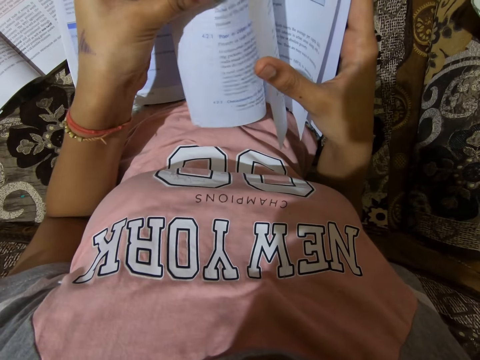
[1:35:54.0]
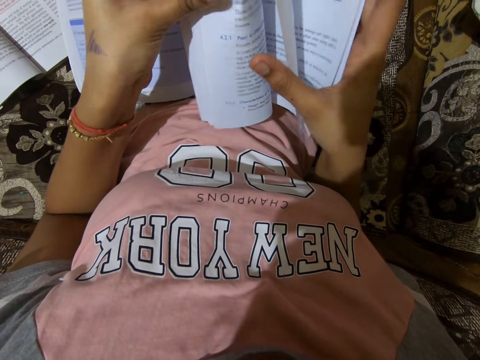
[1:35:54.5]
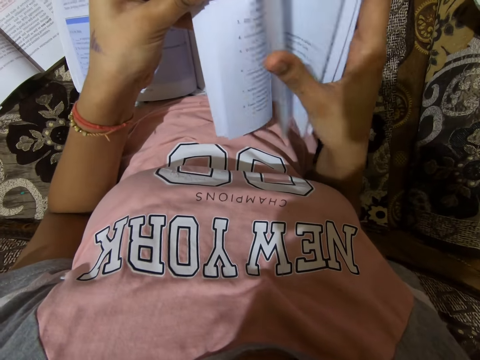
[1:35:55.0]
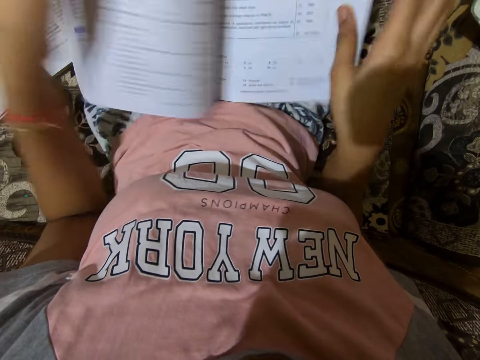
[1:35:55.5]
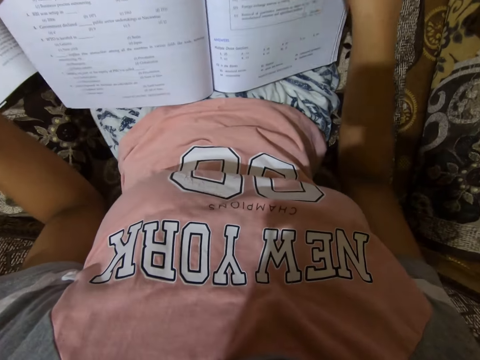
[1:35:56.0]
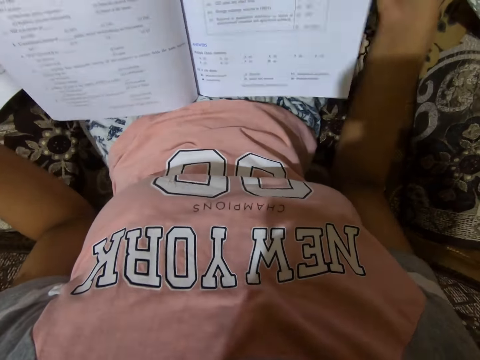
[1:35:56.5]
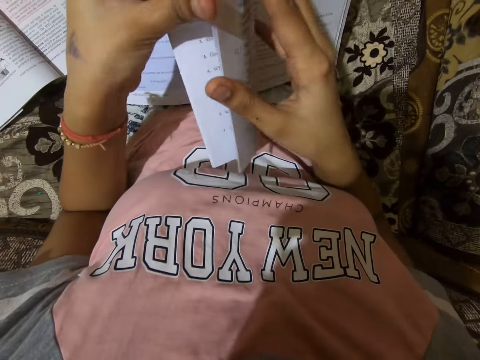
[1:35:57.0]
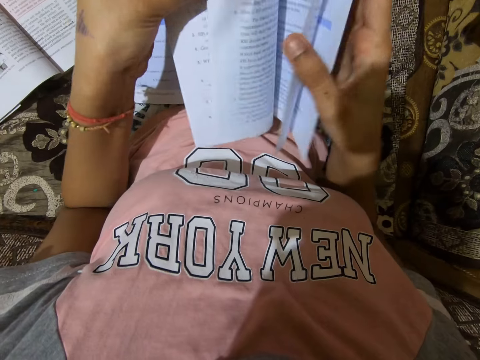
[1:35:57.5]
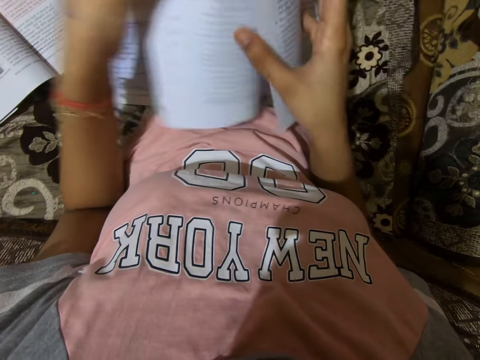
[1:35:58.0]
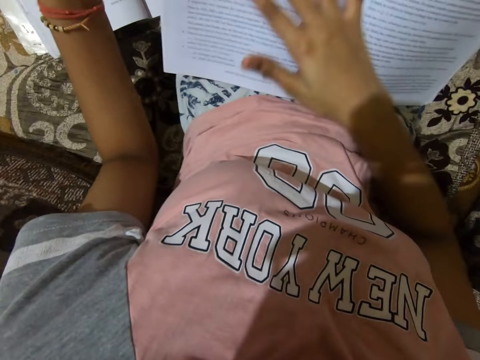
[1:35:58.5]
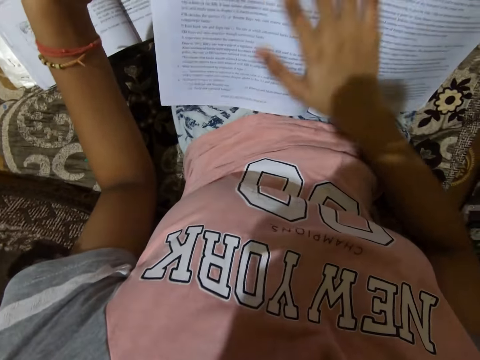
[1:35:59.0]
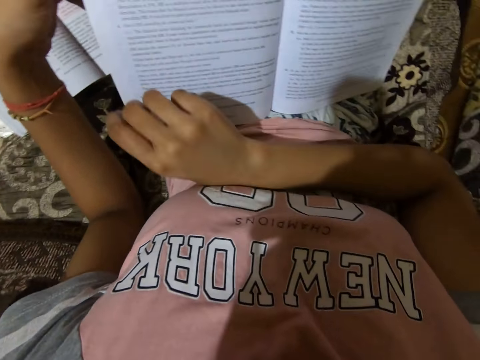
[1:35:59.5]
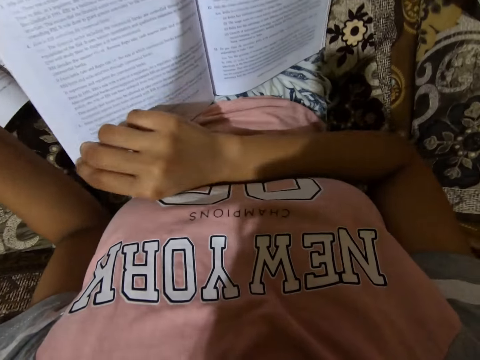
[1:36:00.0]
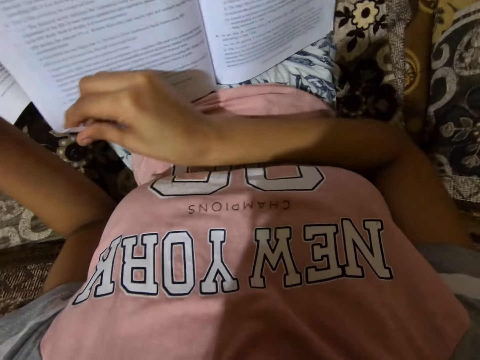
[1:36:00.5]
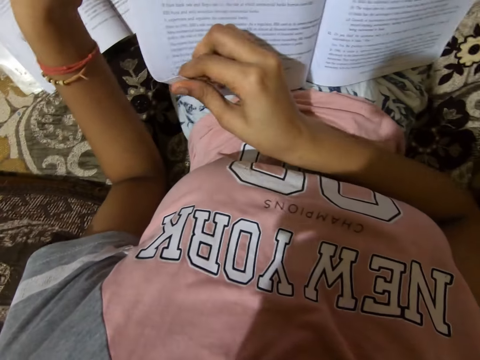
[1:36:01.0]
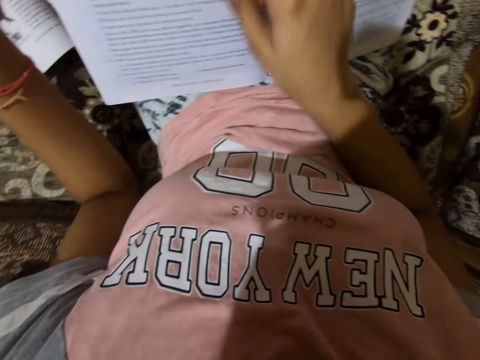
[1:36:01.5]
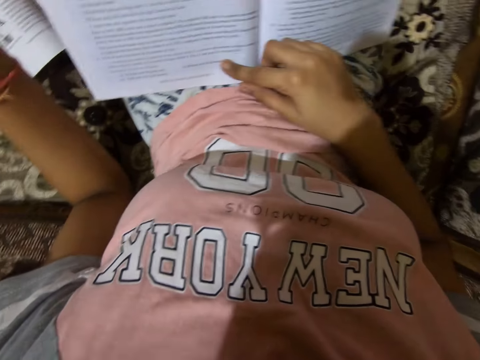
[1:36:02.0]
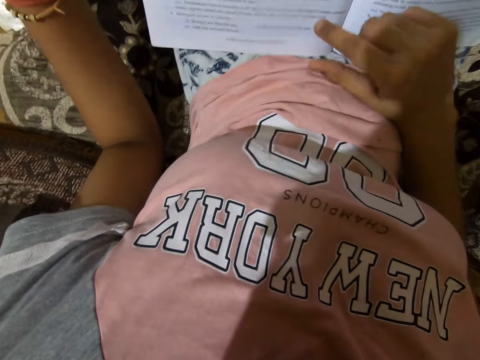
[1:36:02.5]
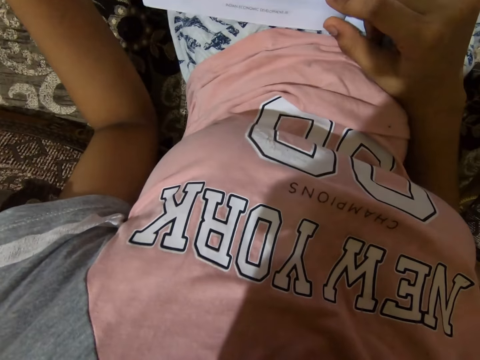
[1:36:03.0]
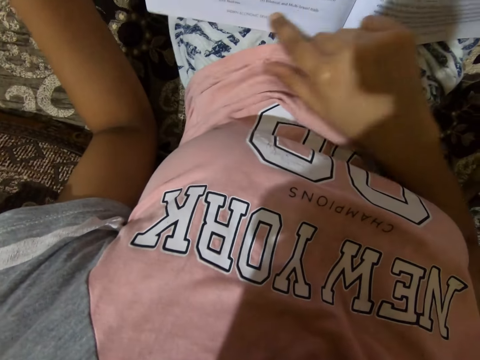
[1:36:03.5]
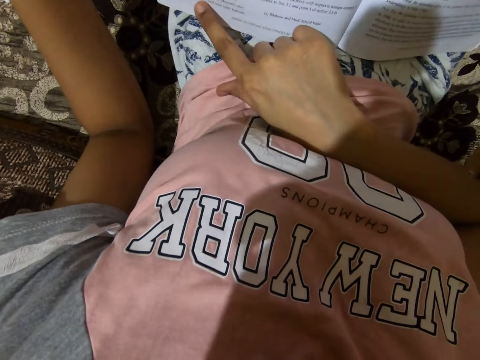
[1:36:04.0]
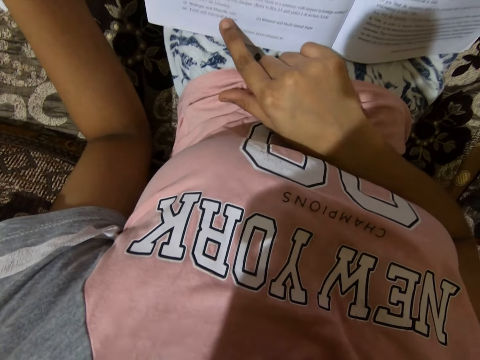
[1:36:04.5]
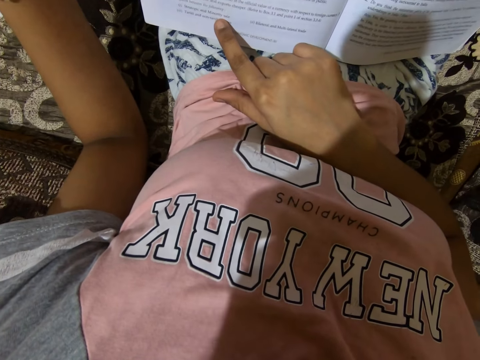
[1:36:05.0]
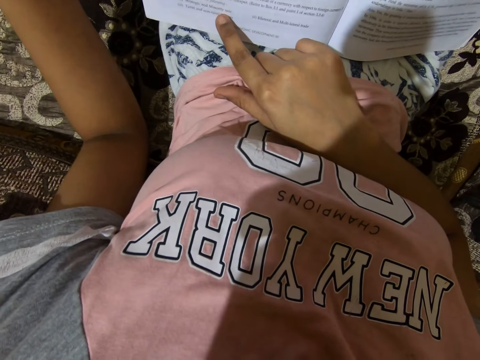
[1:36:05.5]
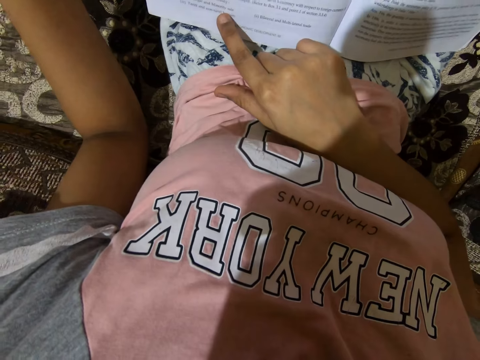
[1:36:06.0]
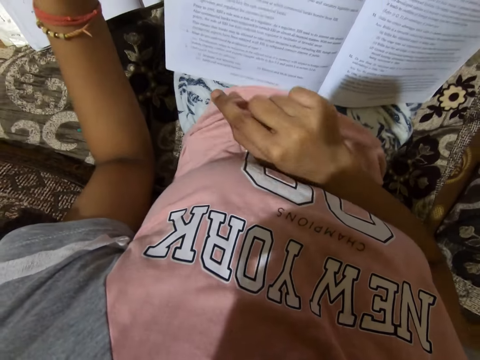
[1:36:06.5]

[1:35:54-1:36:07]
The camera wearer touches the textbook with her right index finger. She reads the book.

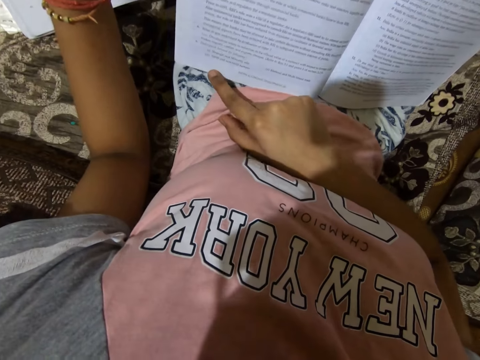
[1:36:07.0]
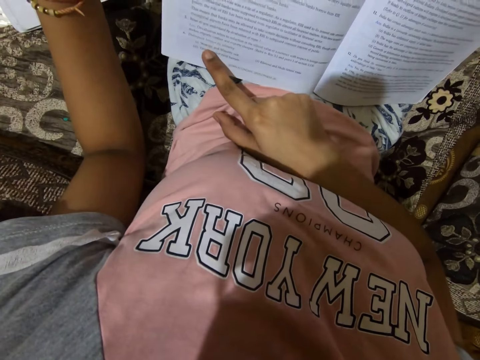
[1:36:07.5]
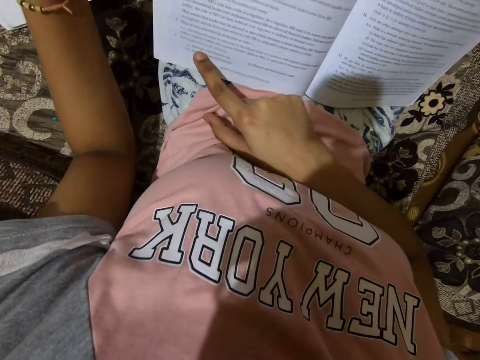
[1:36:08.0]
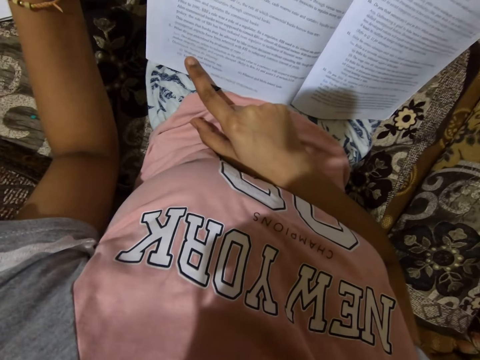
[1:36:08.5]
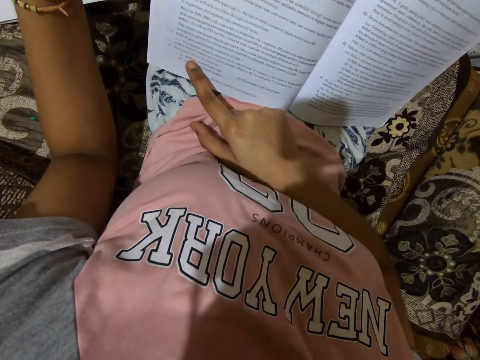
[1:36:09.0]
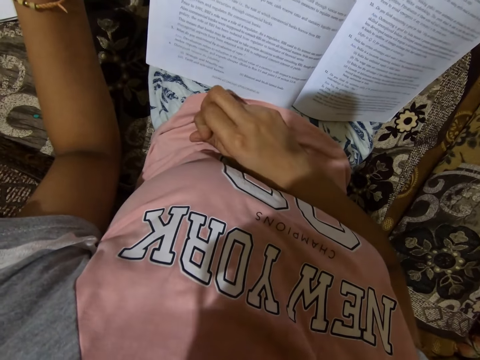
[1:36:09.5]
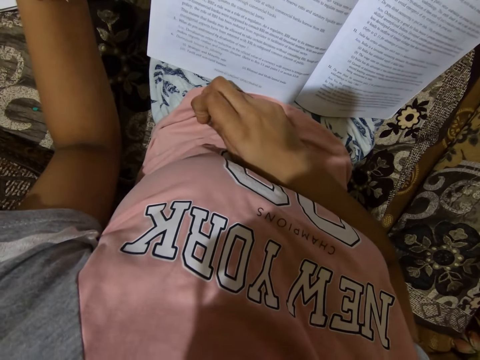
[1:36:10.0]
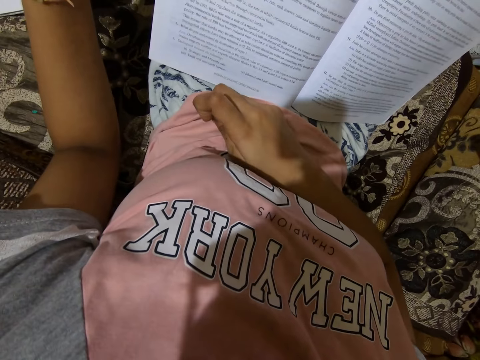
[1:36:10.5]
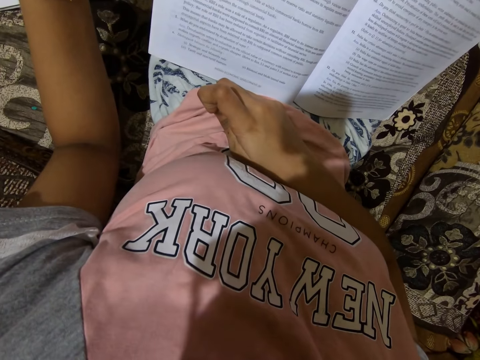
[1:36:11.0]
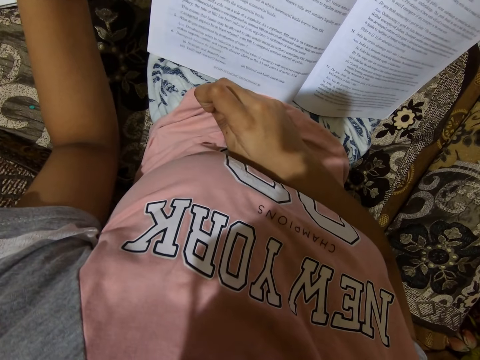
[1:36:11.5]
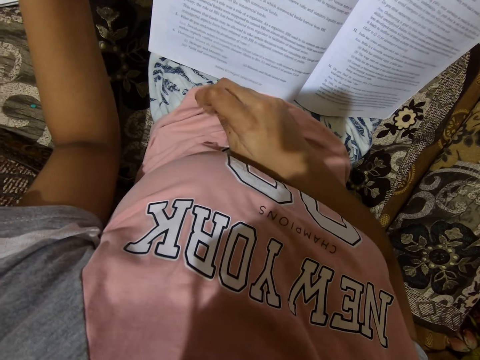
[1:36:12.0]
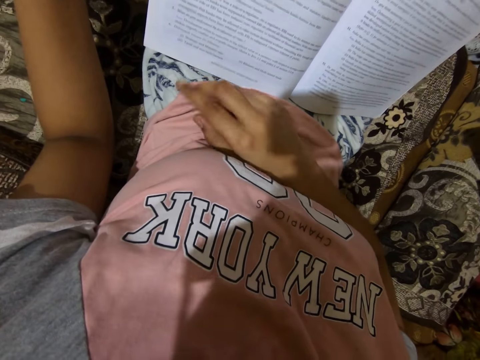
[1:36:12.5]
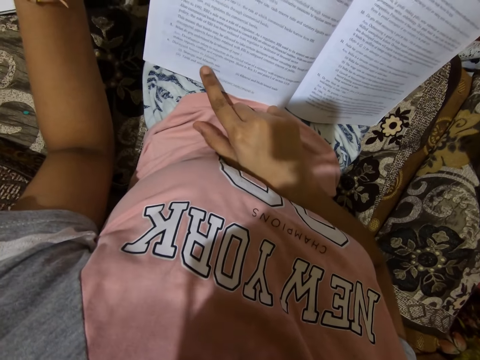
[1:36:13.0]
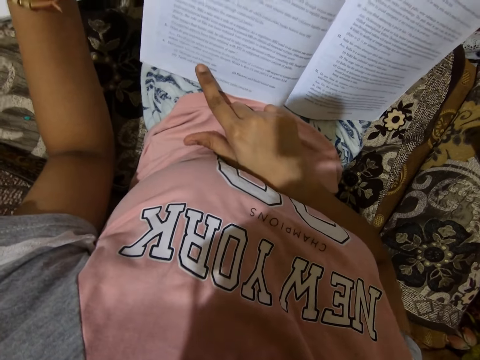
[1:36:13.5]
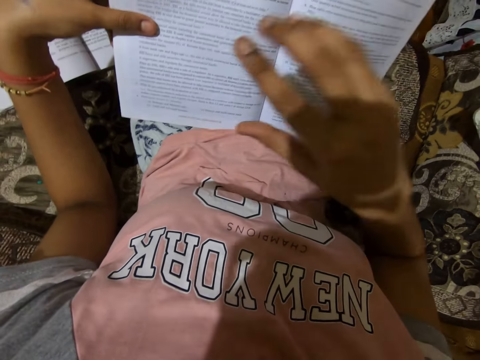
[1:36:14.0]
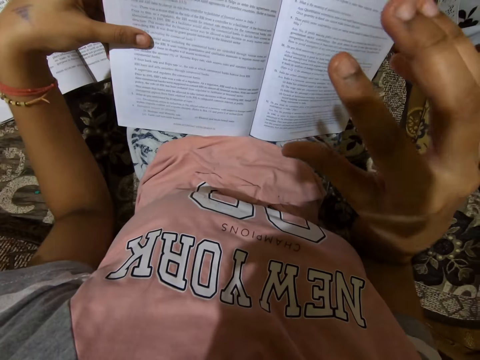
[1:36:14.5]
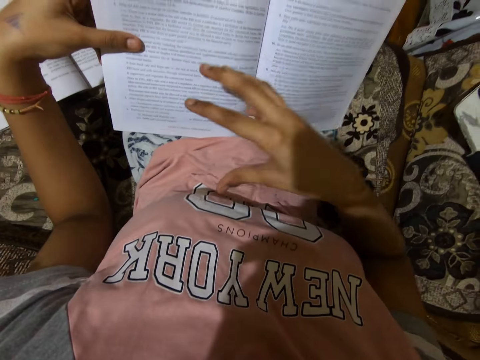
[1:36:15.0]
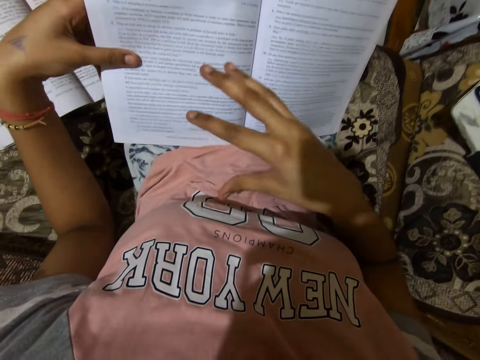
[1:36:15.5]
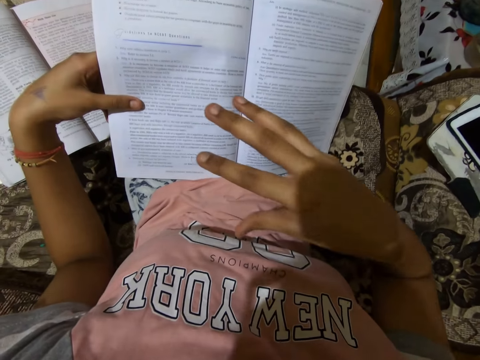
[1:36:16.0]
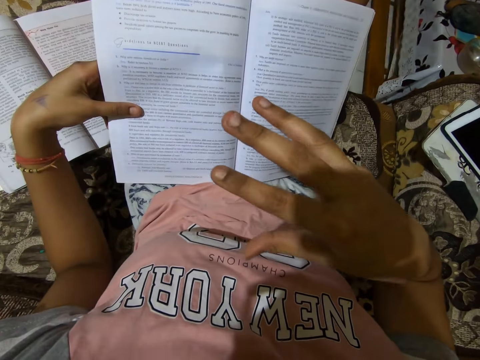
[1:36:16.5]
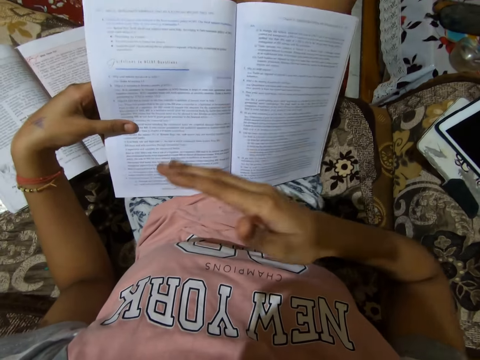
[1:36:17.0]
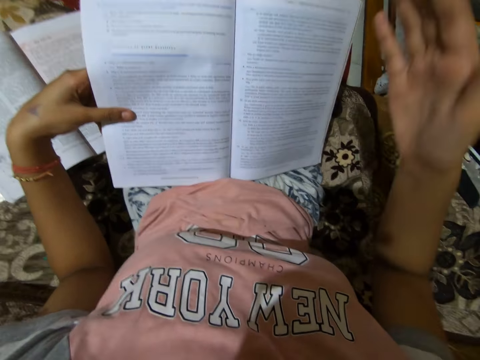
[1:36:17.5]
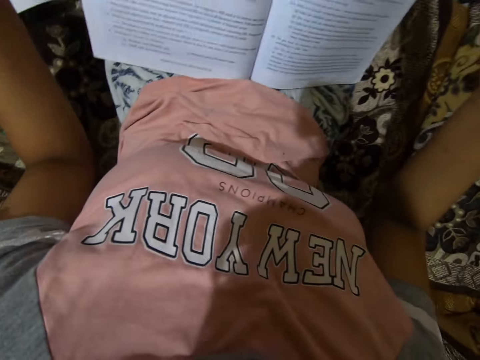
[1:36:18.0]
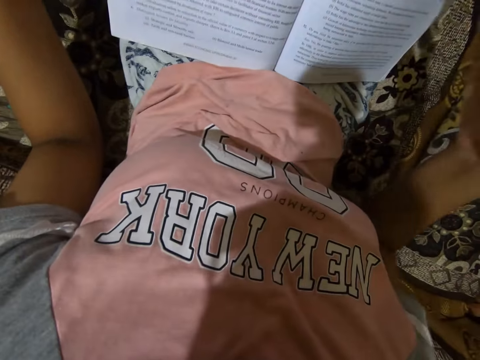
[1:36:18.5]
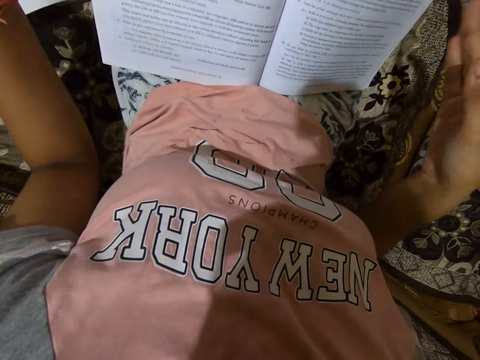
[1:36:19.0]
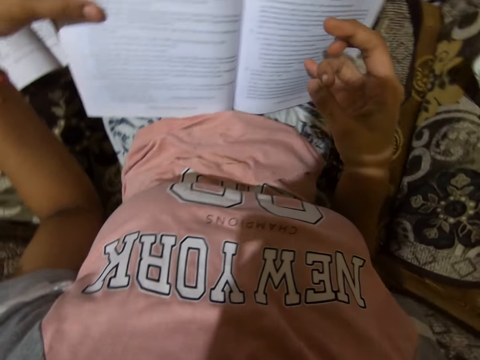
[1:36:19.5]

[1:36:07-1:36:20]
The camera wearer gesticulates with her right hand.
